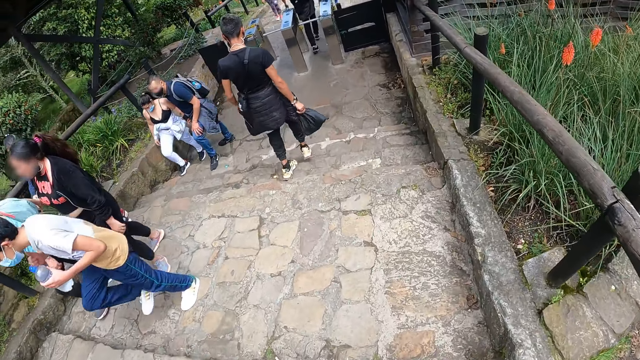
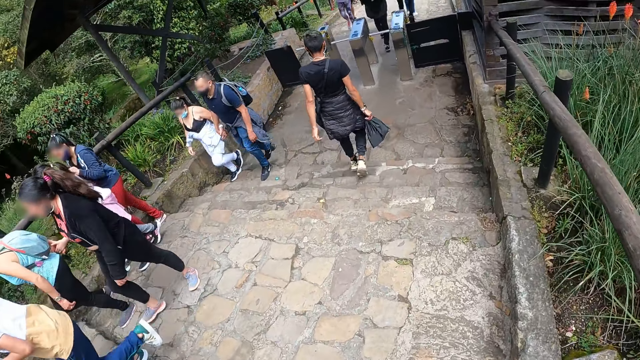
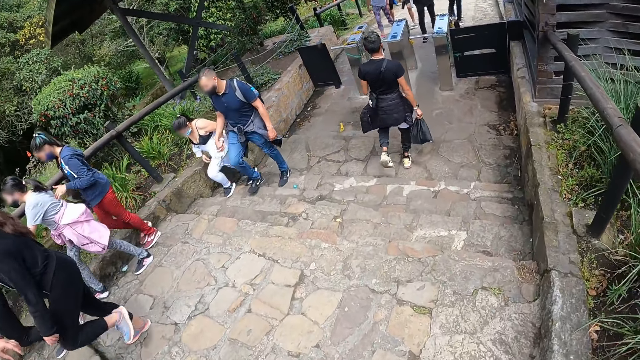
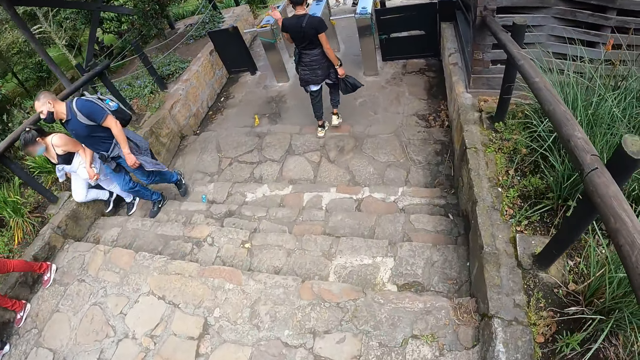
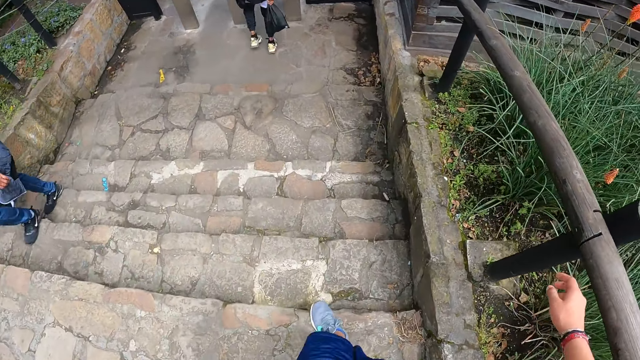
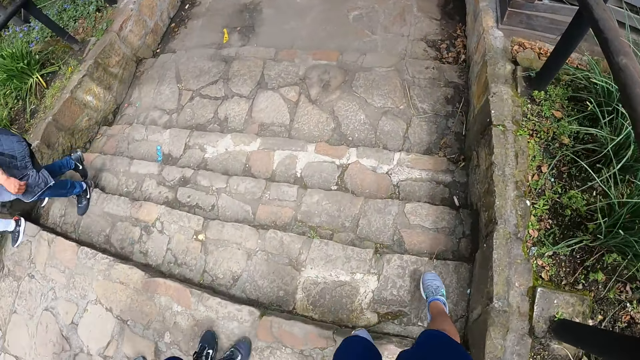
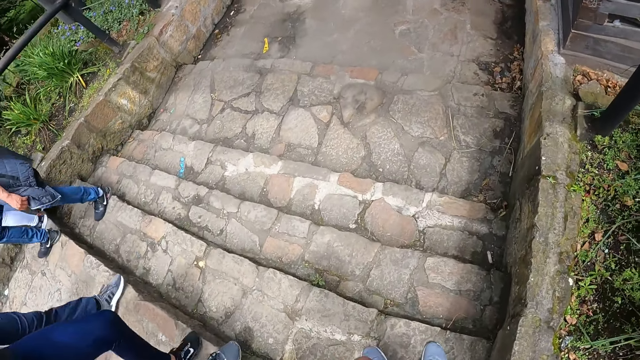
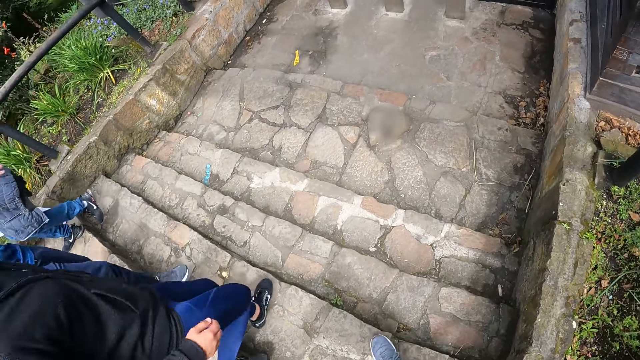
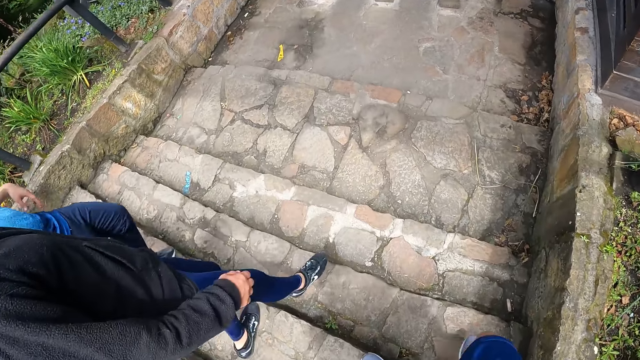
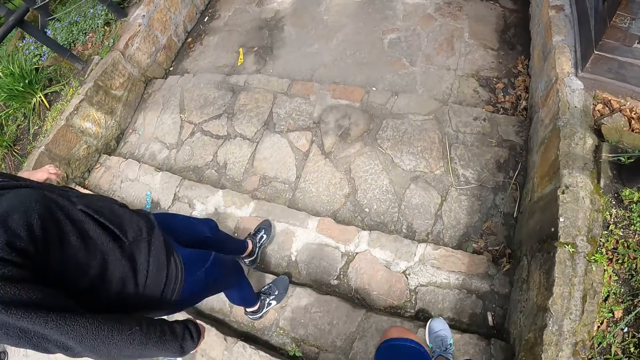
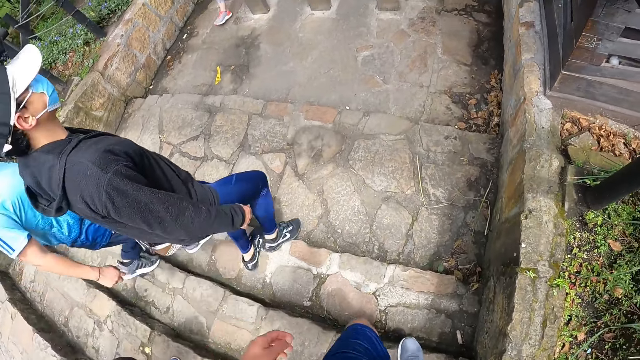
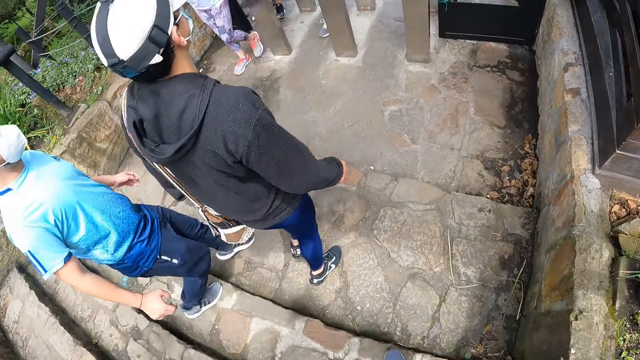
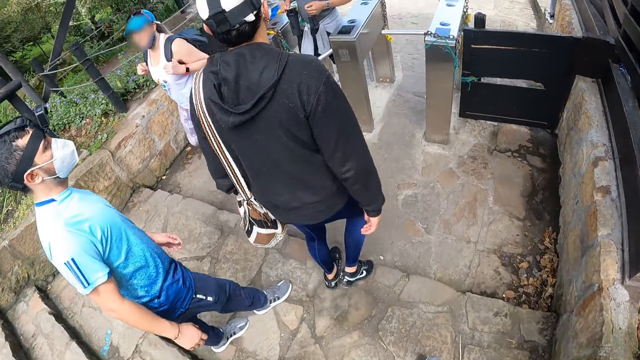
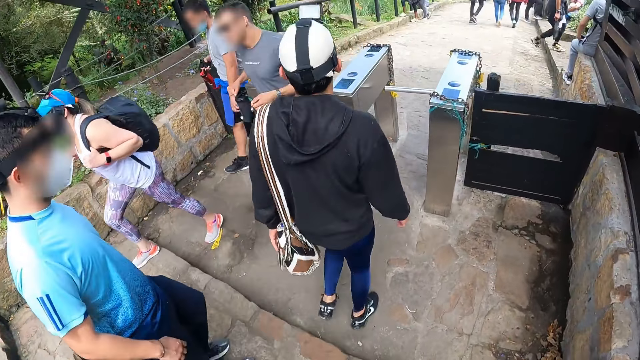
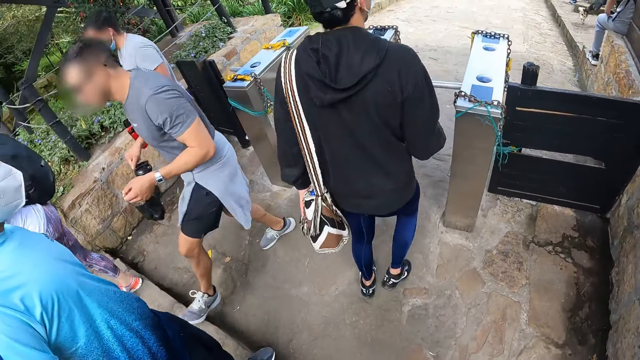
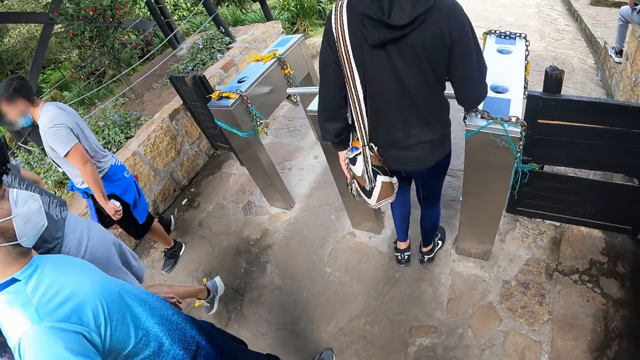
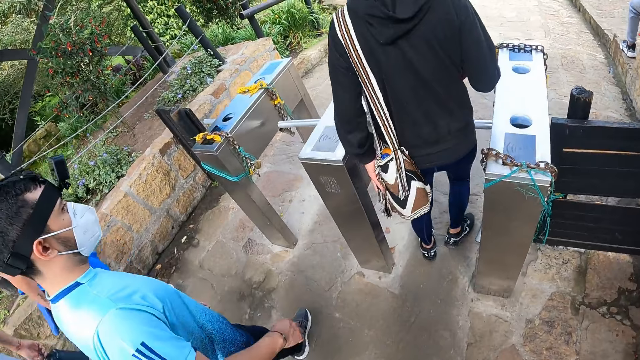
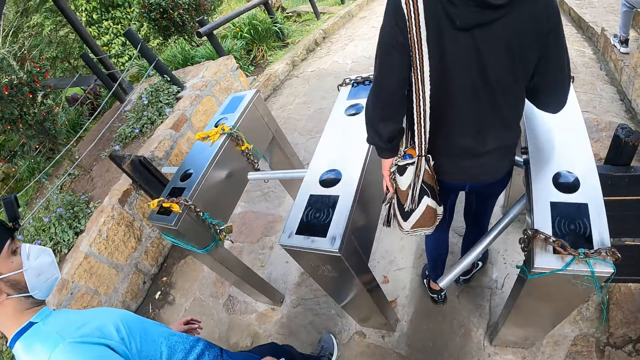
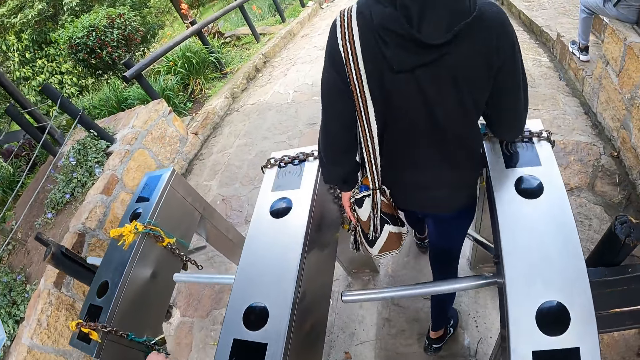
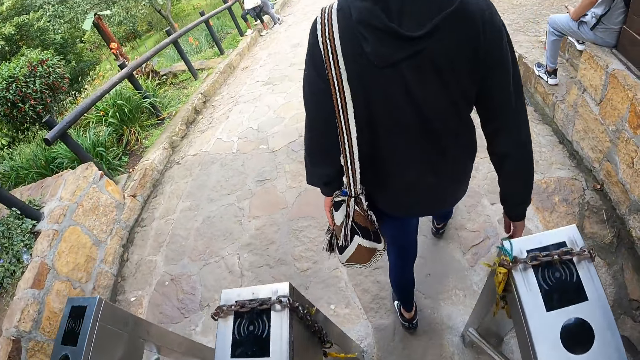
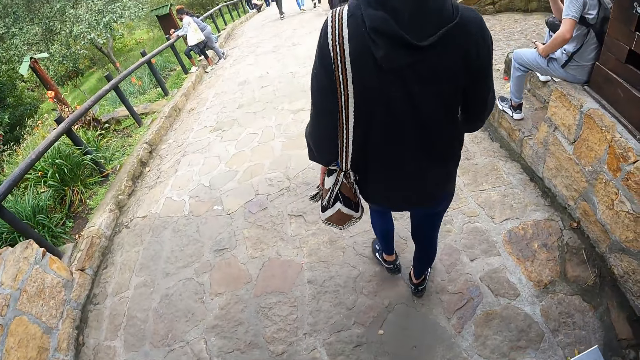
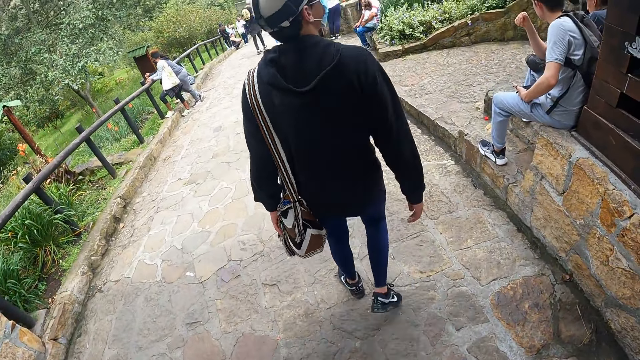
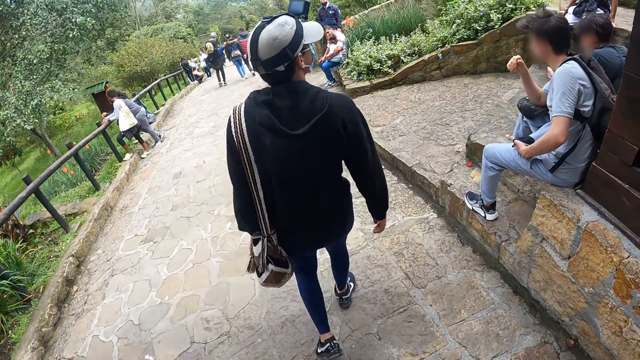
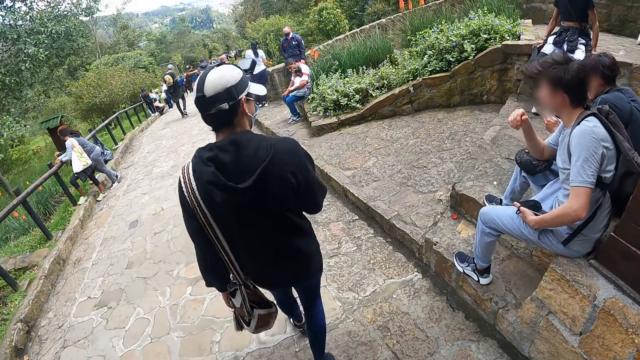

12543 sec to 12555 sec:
The camera wearer places his right hand on a rail. A man walks past the camera wearer. The man places his left hand on the bag on his left shoulder. The man walks through a crowd barrier on the stepped pathway. The camera wearer walks through the crowd barrier on the stepped pathway.

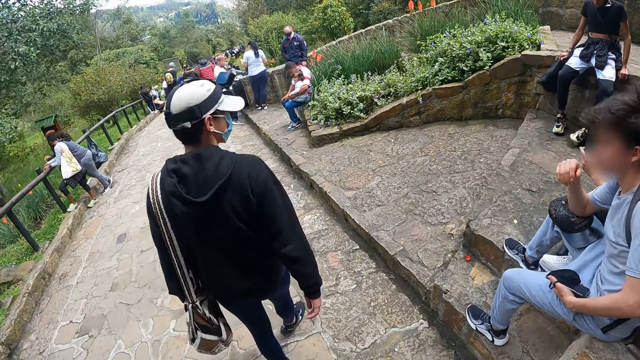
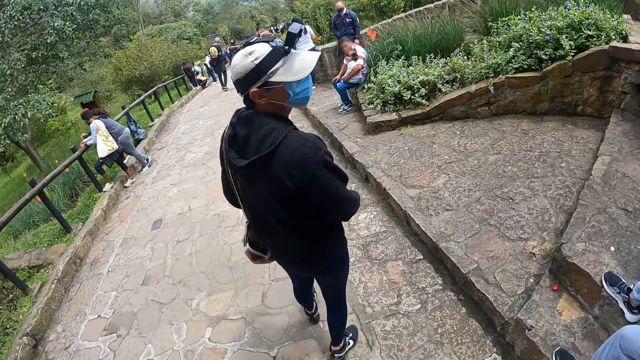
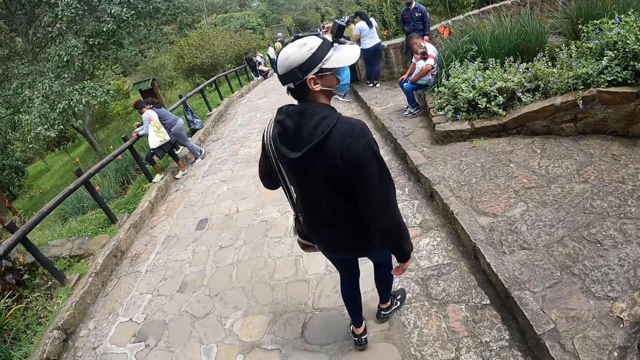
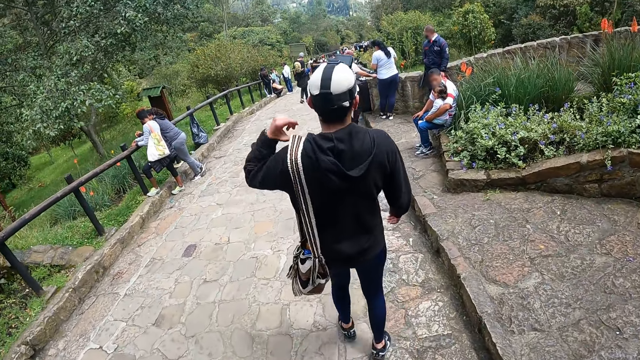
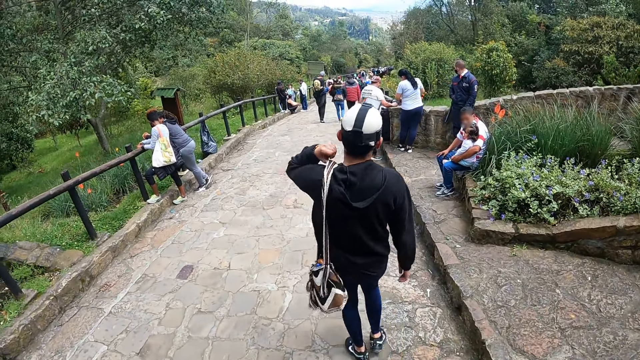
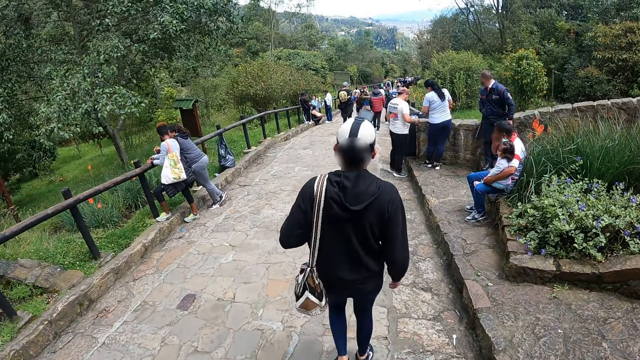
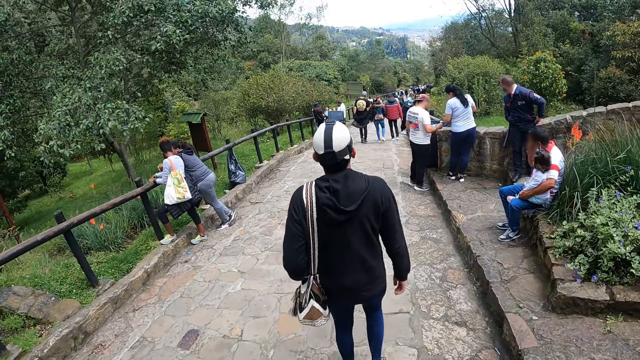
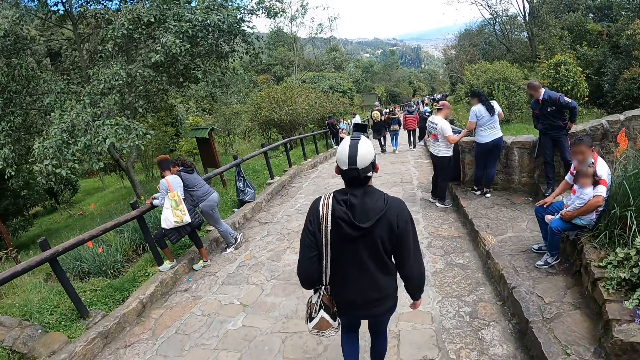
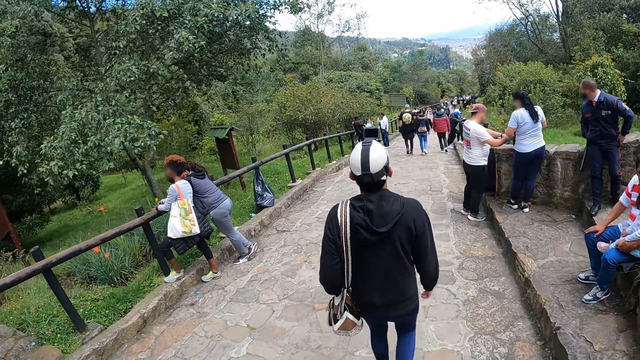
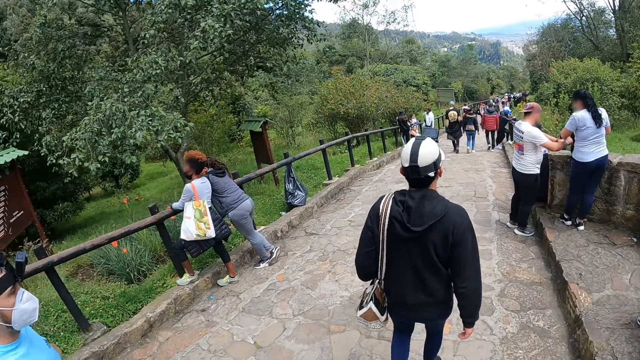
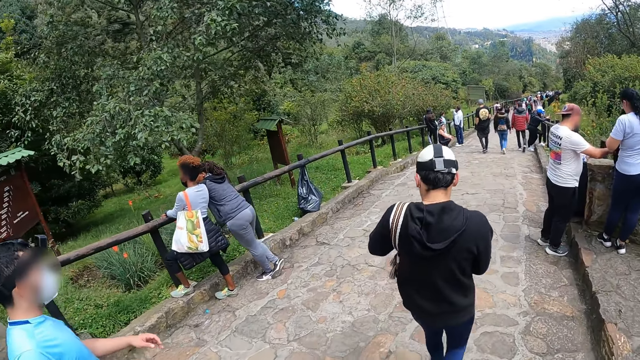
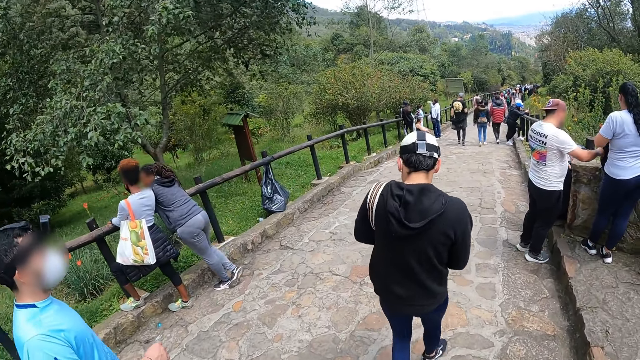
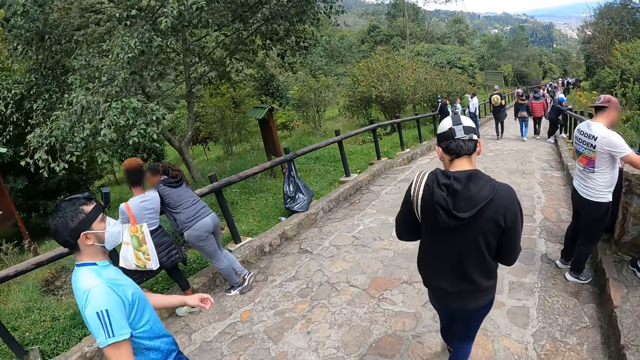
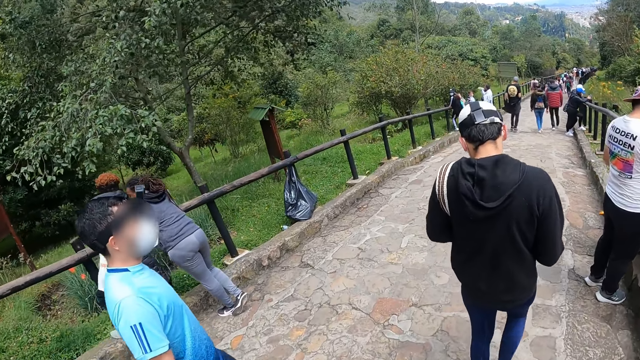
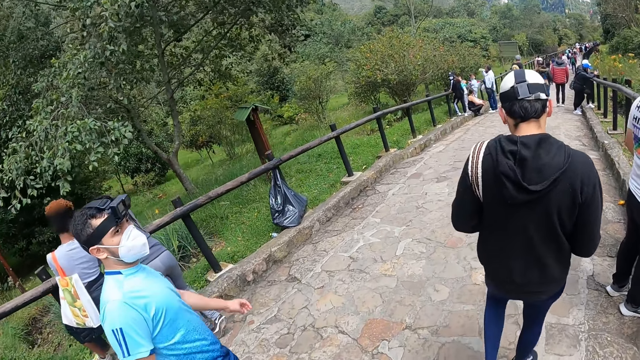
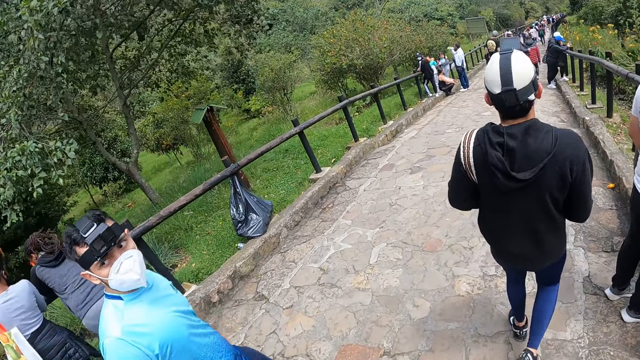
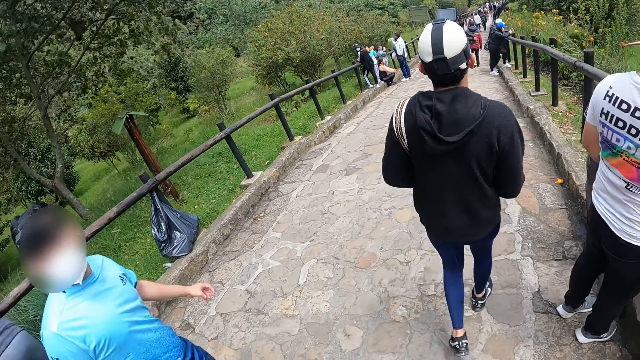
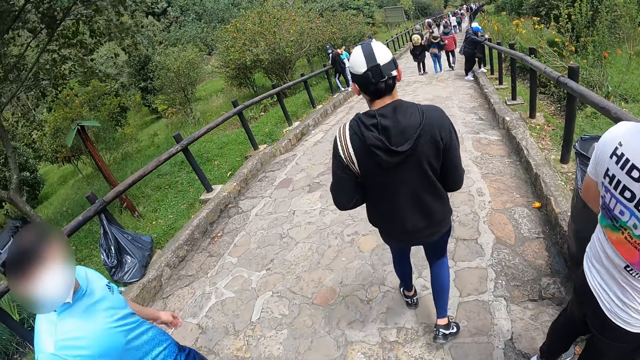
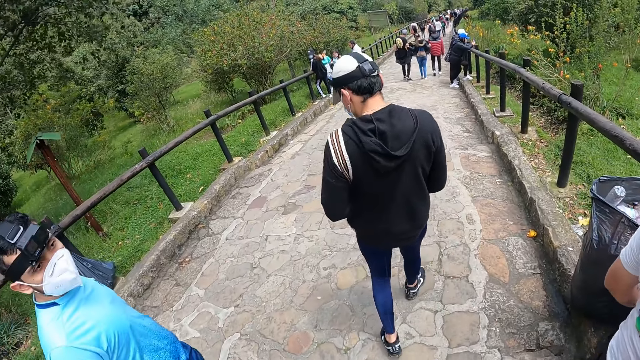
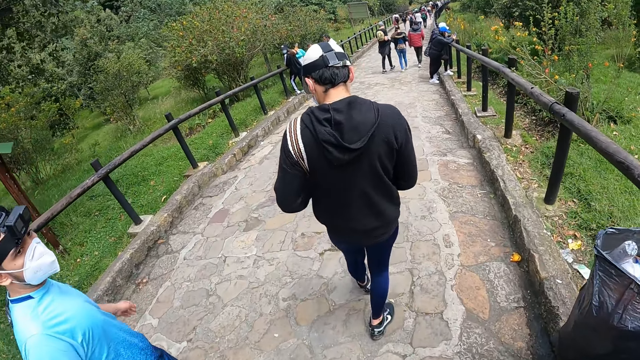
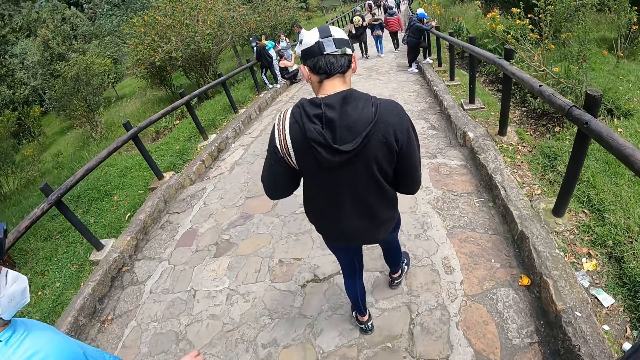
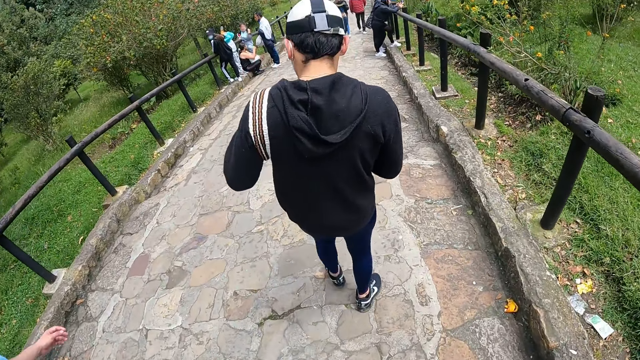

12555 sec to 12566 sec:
The man adjusts a bag on his left shoulder with his left hand. The man lifts the bag on his left shoulder with his left hand. The camera wearer looks at the man.
